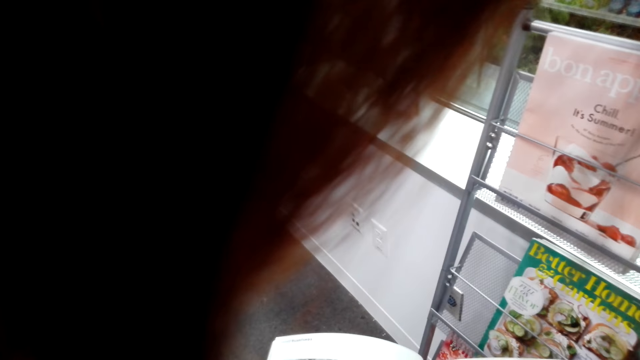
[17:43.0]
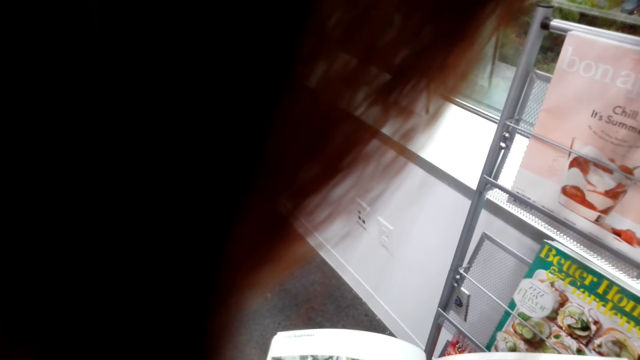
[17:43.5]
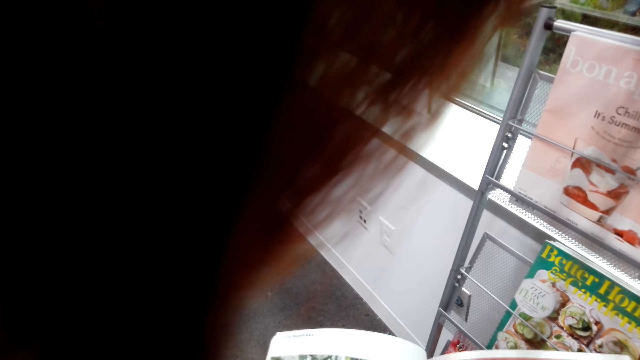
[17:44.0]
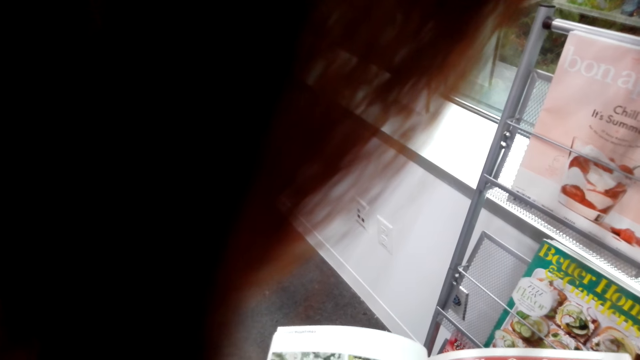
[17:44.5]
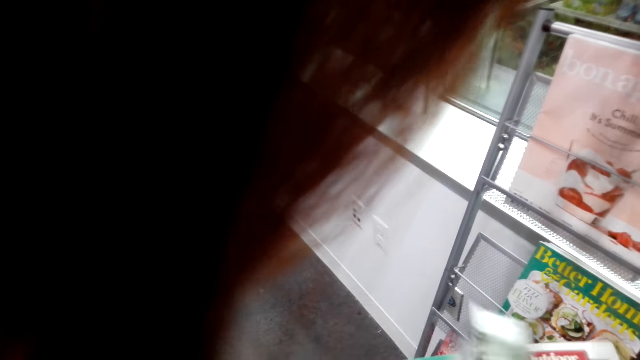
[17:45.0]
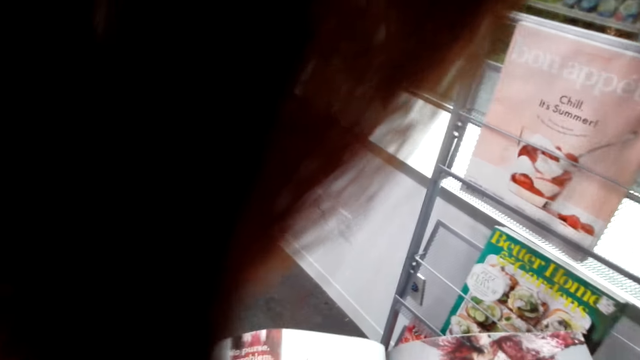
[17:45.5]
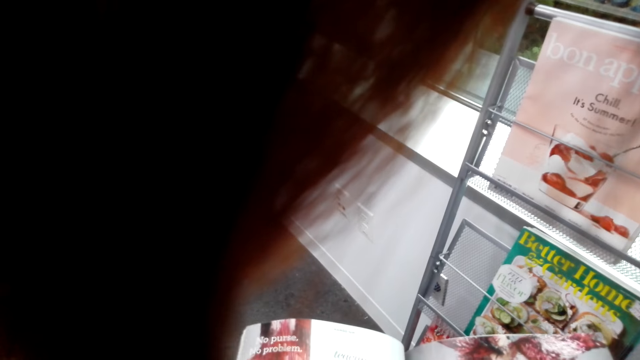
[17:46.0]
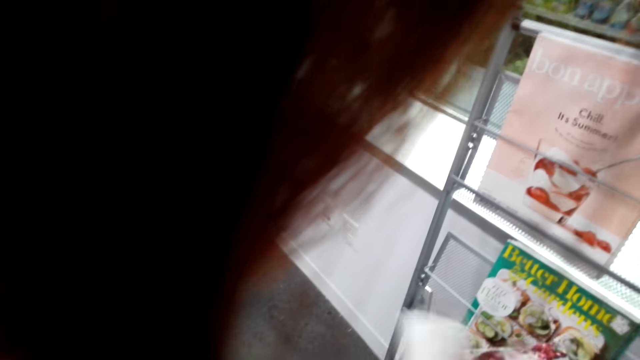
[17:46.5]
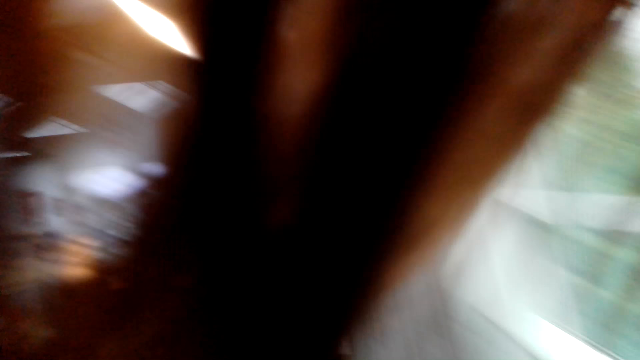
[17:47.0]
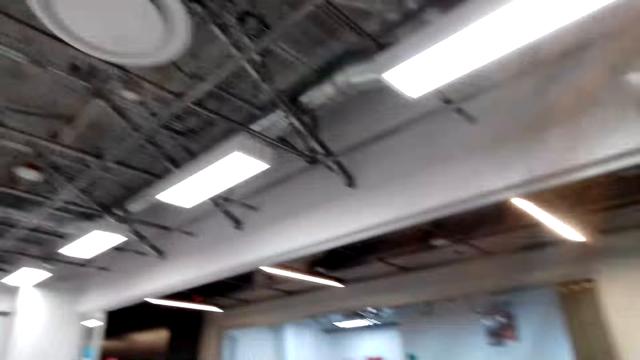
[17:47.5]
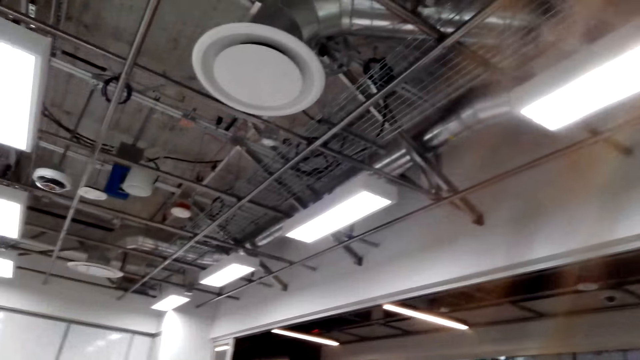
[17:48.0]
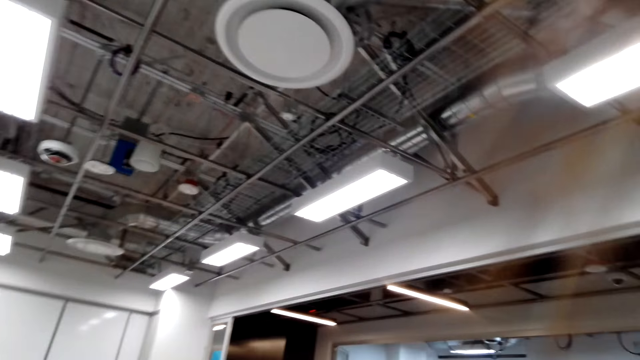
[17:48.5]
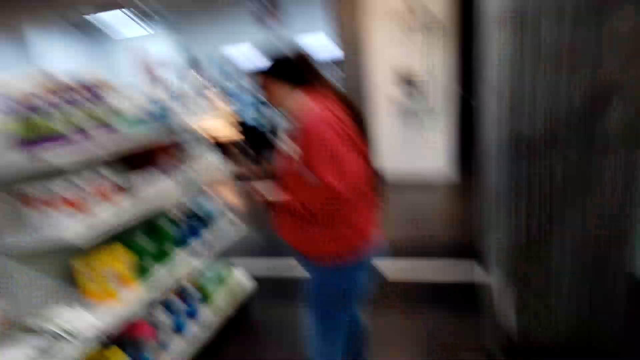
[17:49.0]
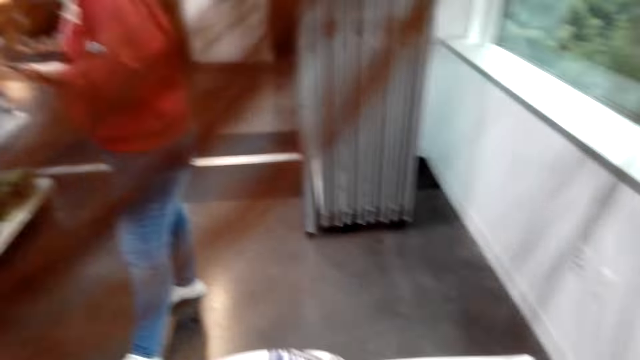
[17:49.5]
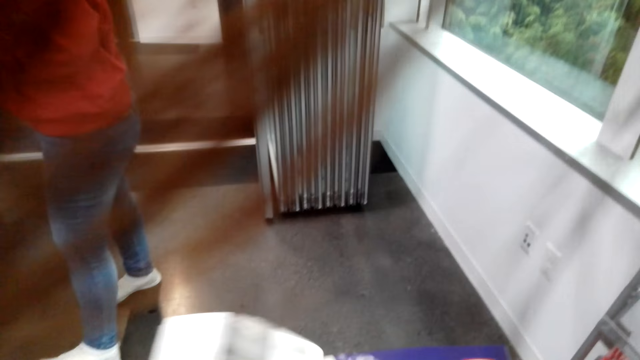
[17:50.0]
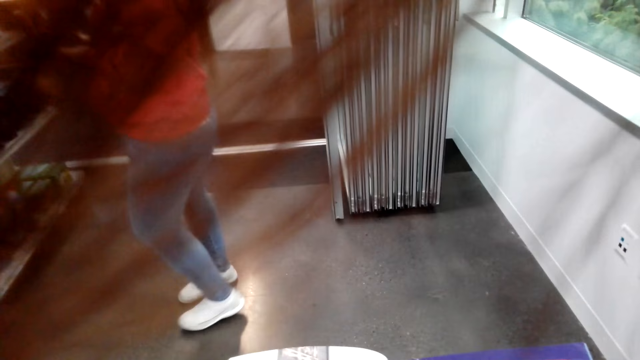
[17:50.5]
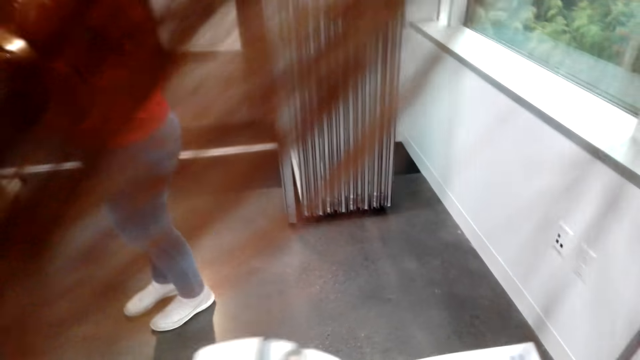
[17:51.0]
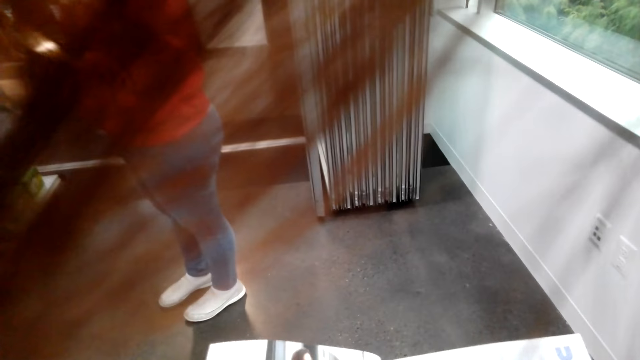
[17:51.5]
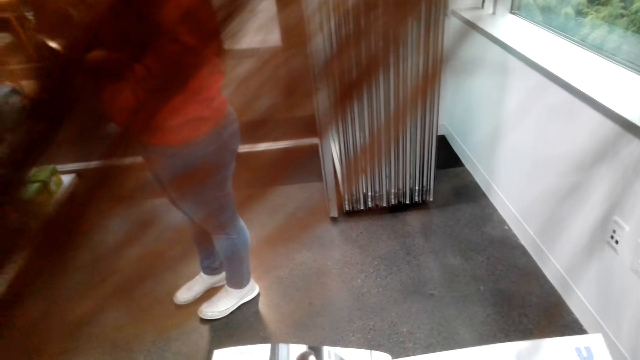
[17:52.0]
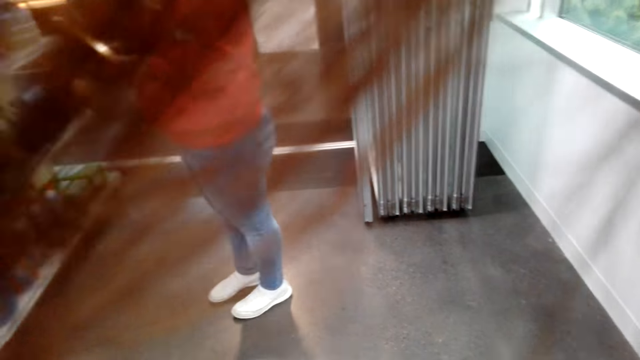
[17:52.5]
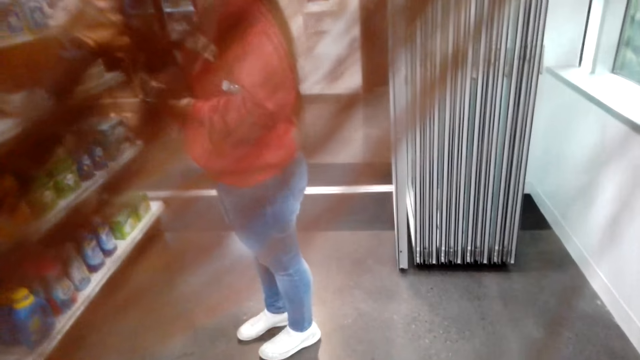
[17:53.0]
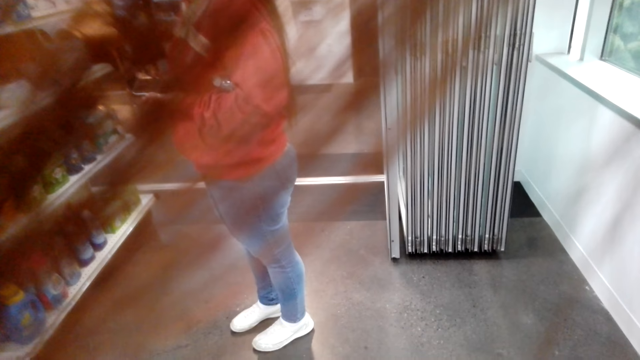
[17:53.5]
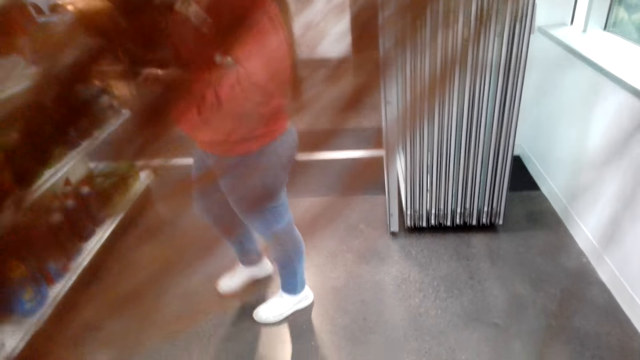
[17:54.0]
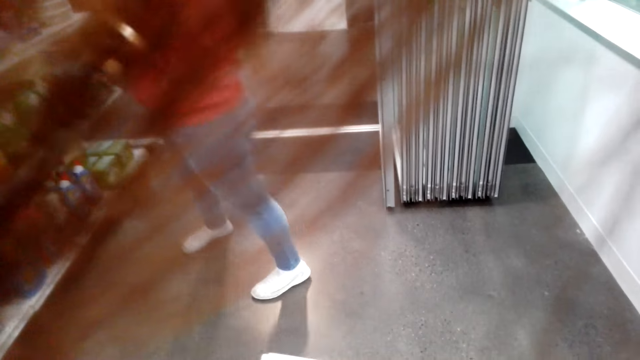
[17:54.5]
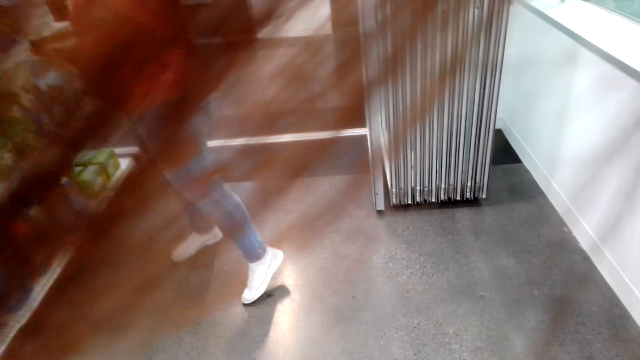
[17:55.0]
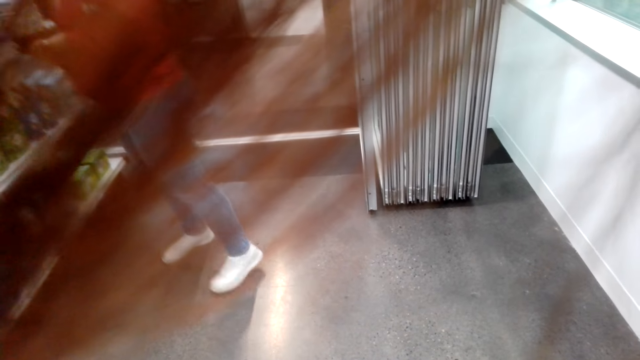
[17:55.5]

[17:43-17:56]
The camera wearer turns the page over. They read the book or magazine. A woman moves around the supermarket with the camera wearer. The camera wearer looks around the room. They open the other page of the magazine. They read the book. The woman types something on the phone.

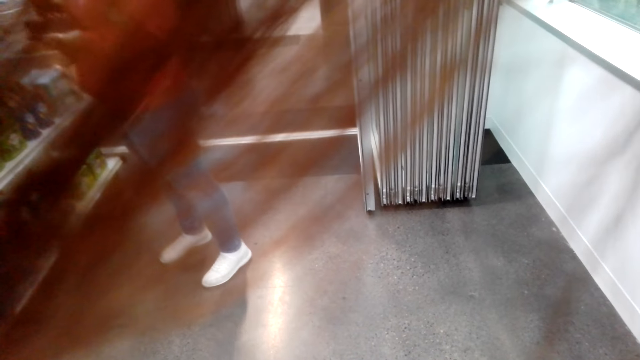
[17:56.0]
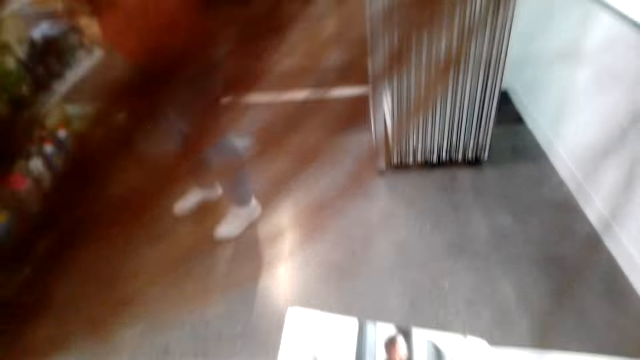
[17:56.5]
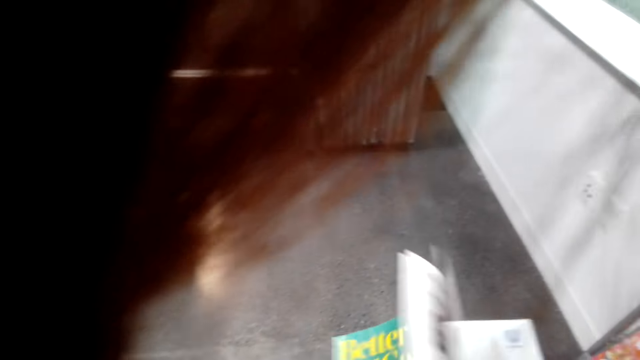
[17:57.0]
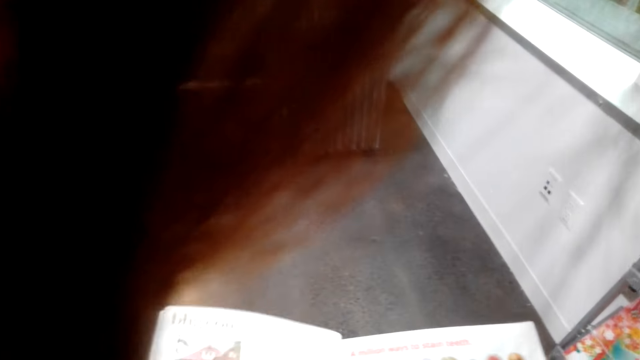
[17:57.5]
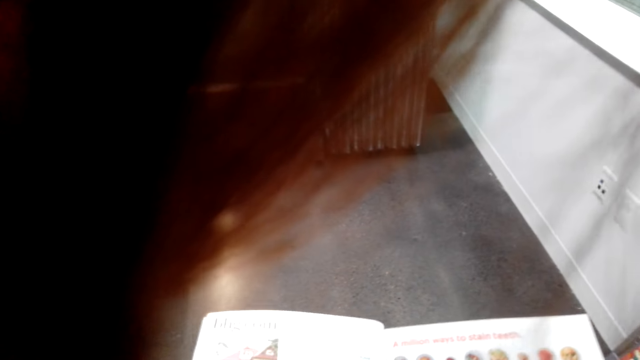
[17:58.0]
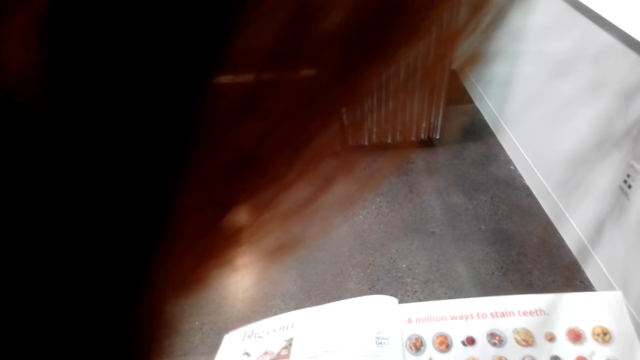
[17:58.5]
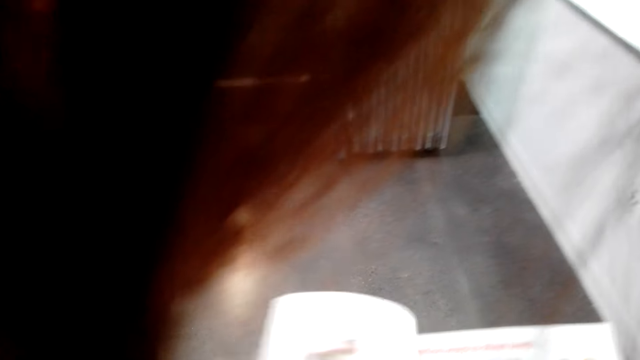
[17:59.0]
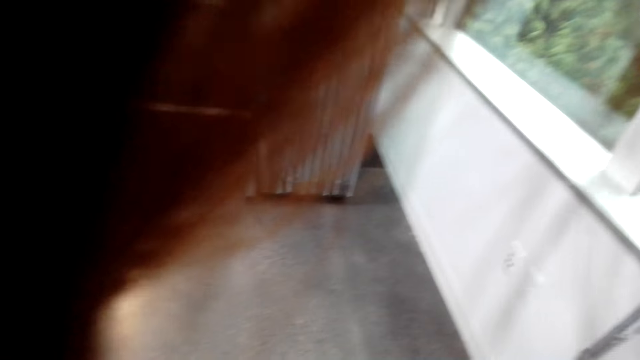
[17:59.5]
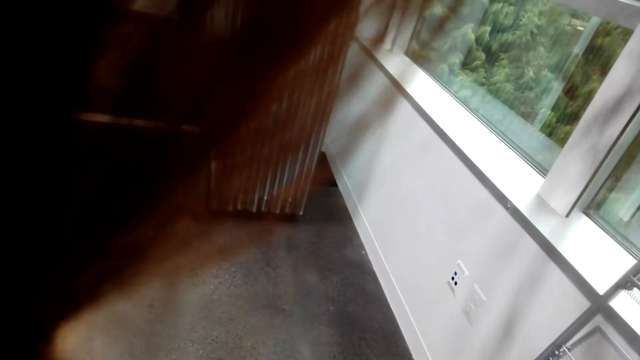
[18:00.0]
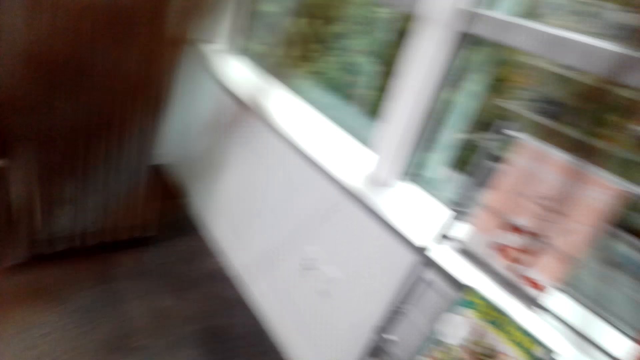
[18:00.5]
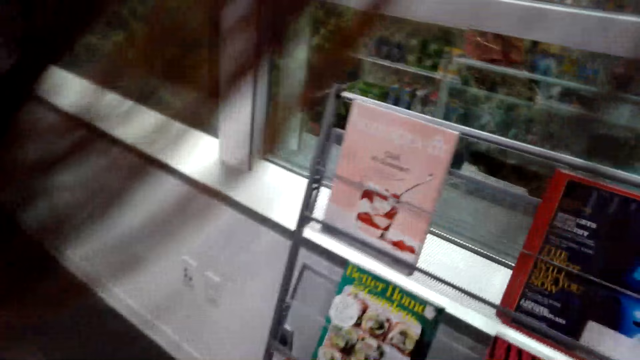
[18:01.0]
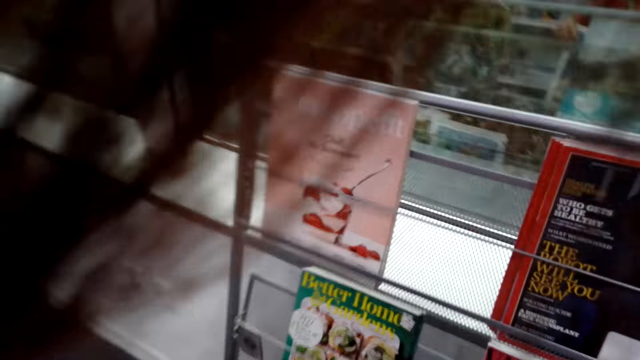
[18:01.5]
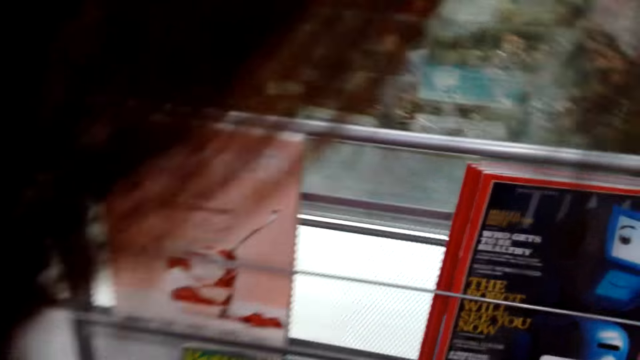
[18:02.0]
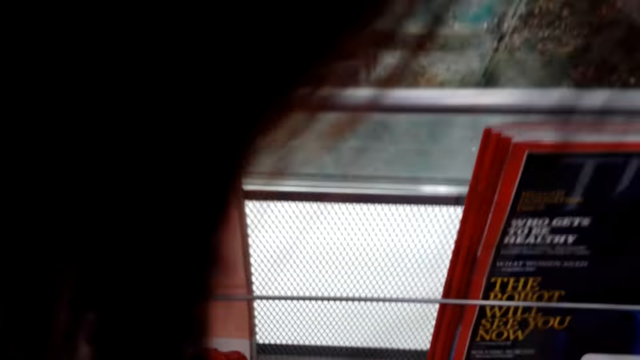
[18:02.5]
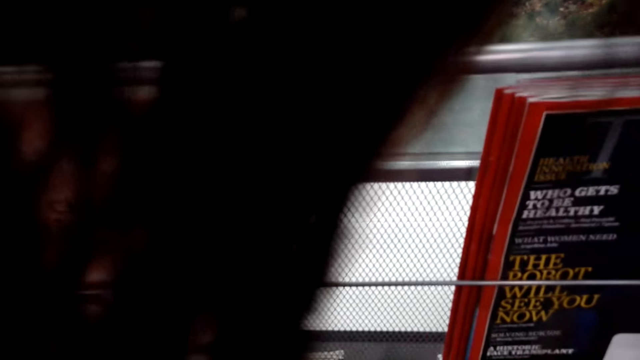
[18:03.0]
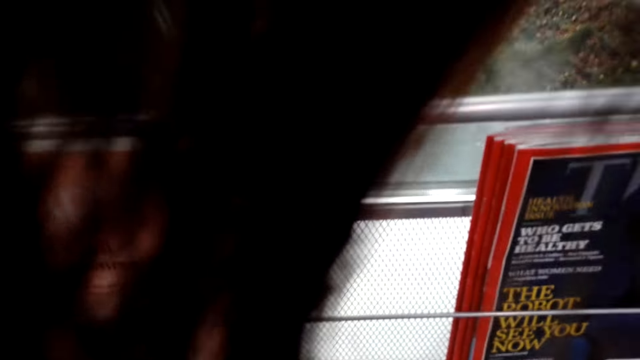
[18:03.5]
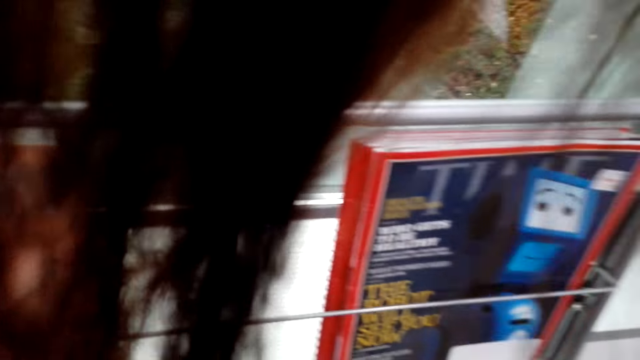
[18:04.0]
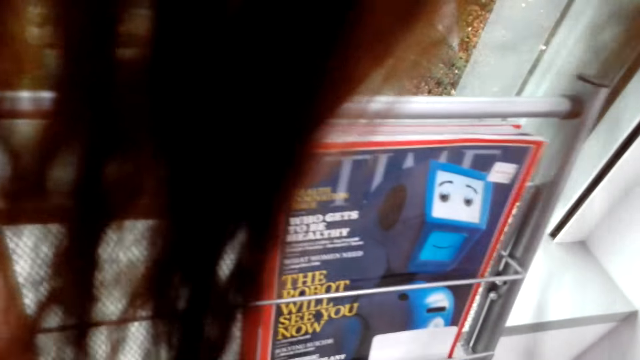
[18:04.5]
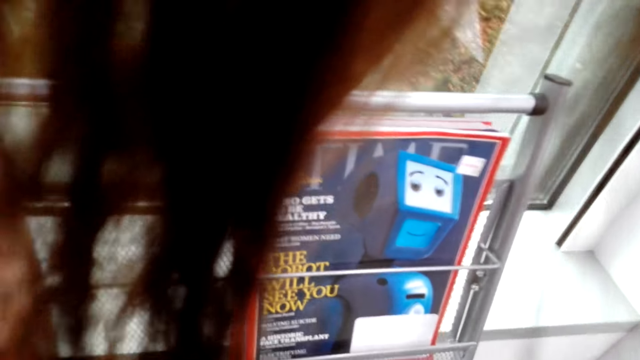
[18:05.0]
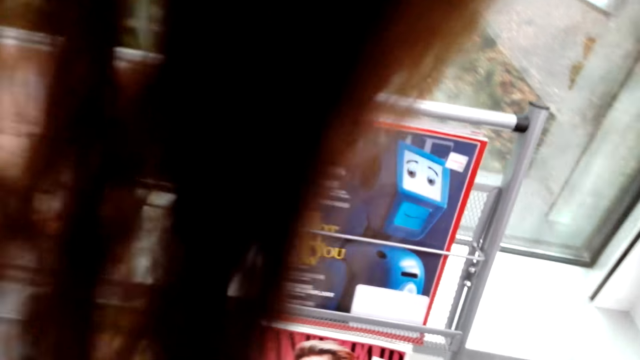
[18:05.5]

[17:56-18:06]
A man stares at the shelf. The camera wearer opens the other page of the magazine. They close the magazine and stare at the book shelf.
